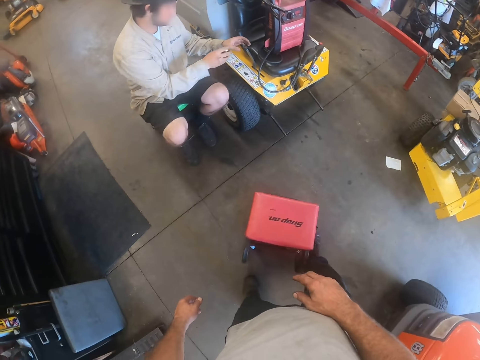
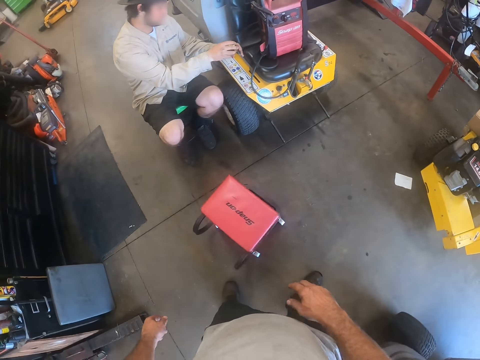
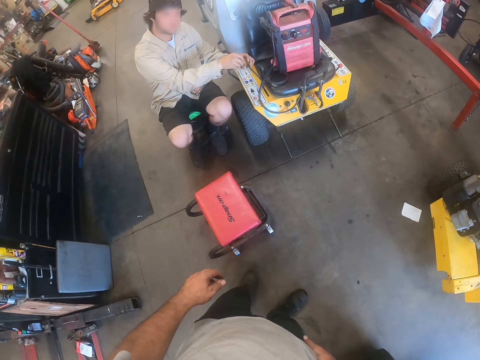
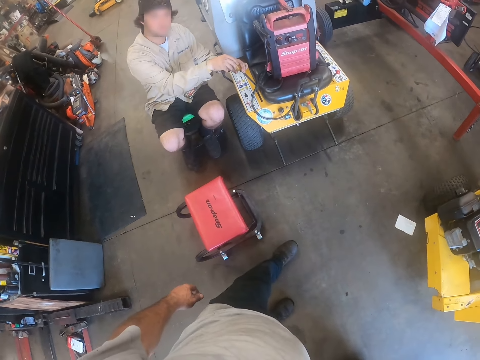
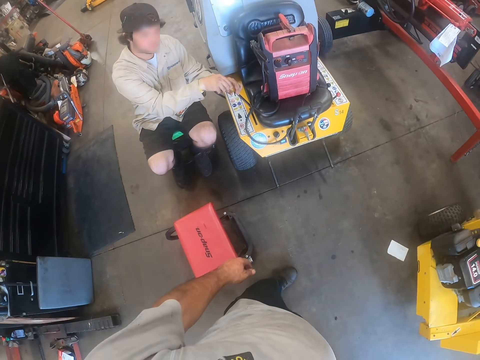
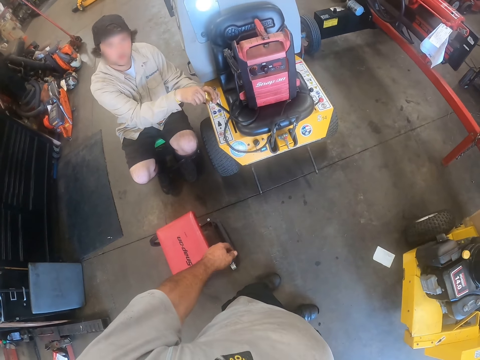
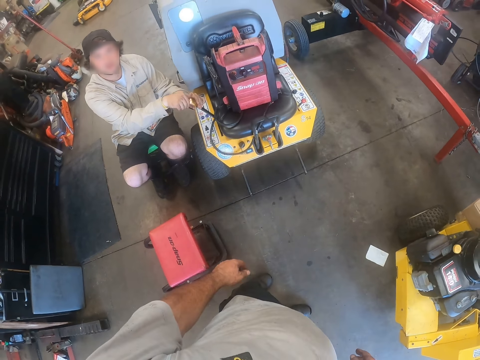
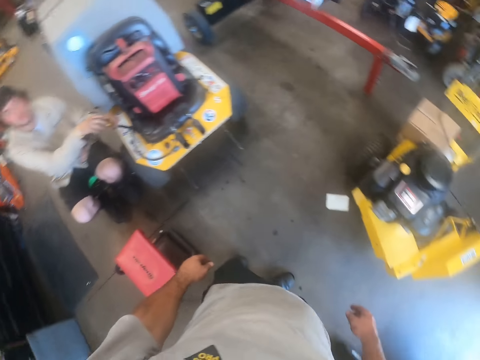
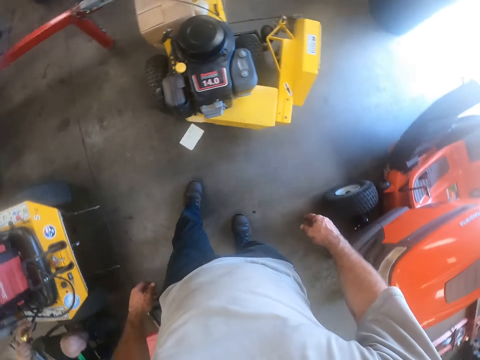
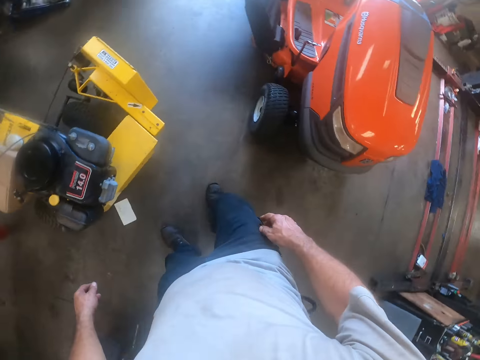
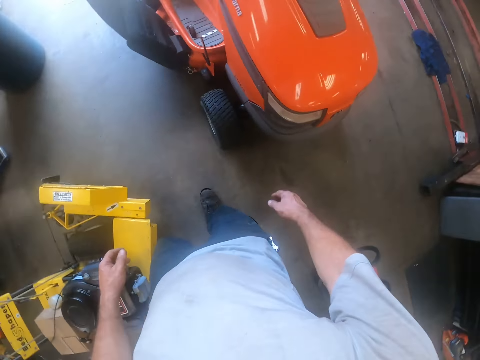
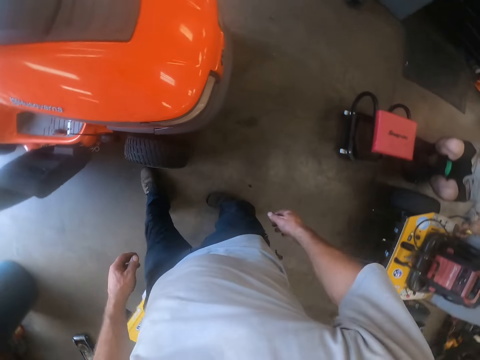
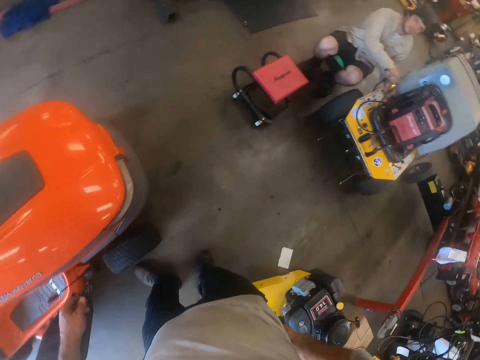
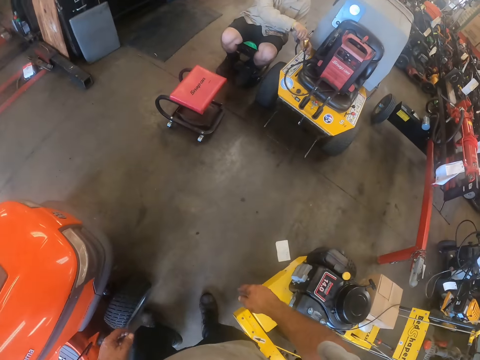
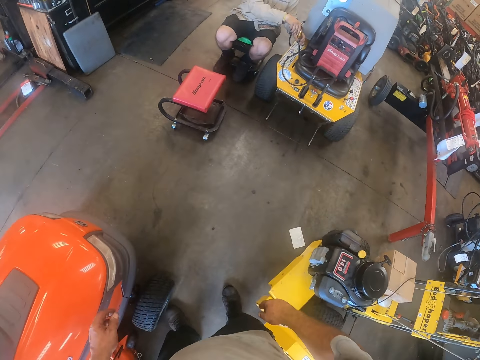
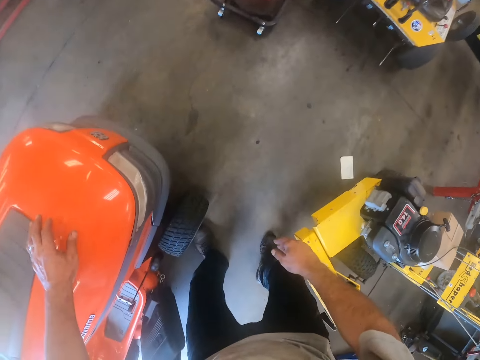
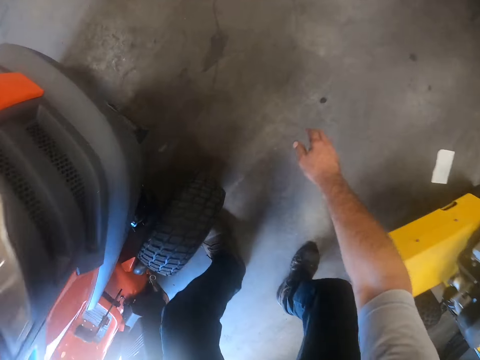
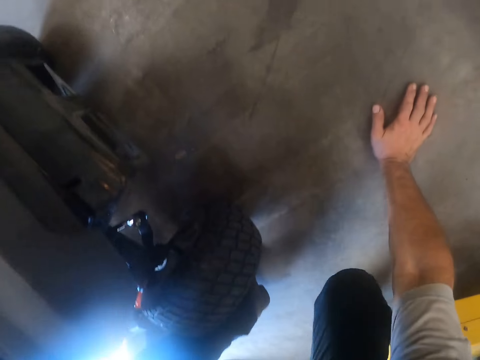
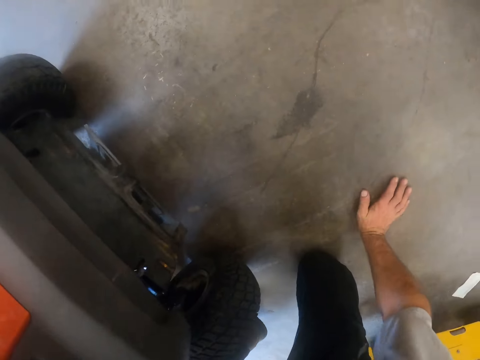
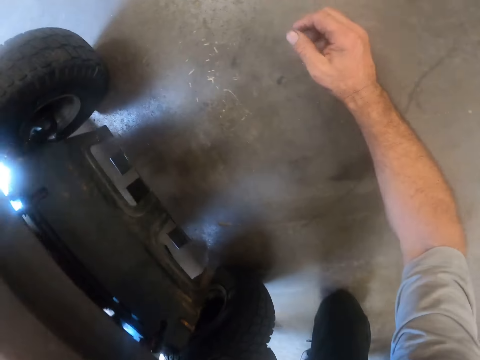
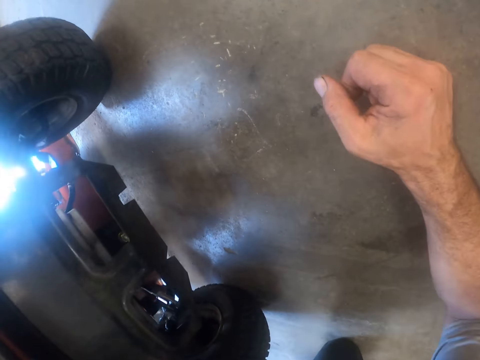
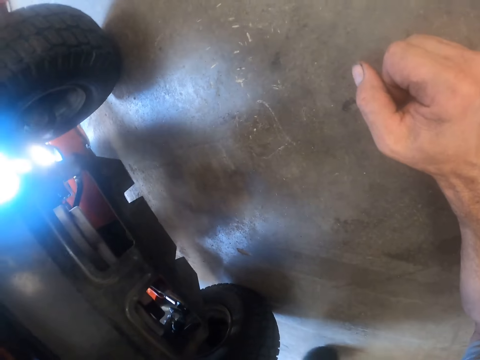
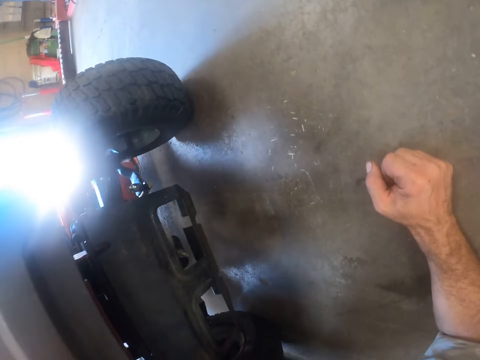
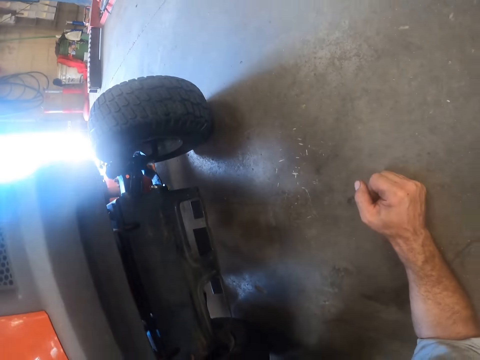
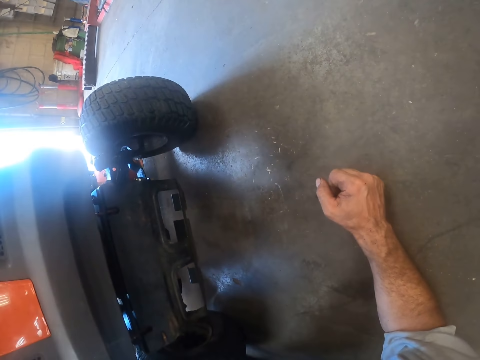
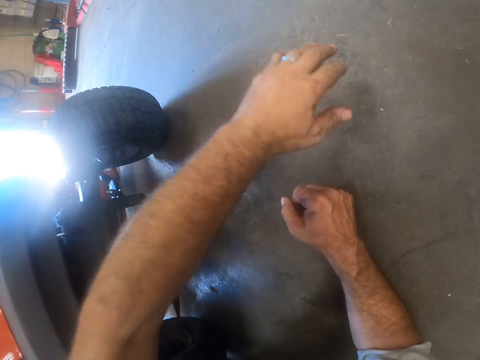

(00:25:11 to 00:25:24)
The camera wearer adjusts a stool on the floor with his right leg. He communicates to a person. He walks around. He kneels beside the lawn mower.

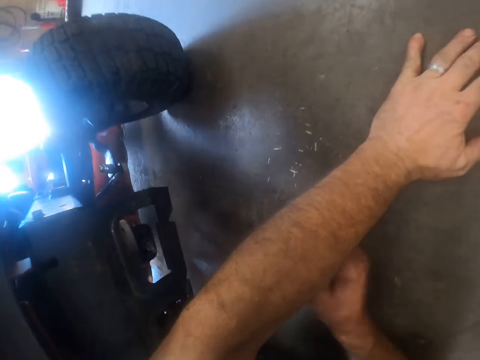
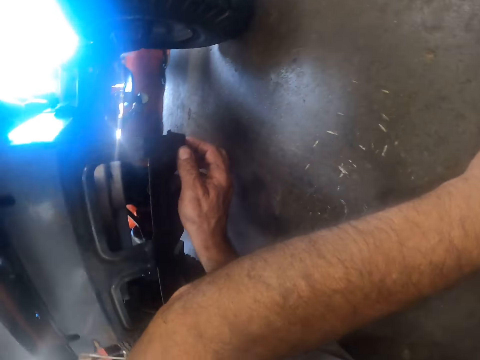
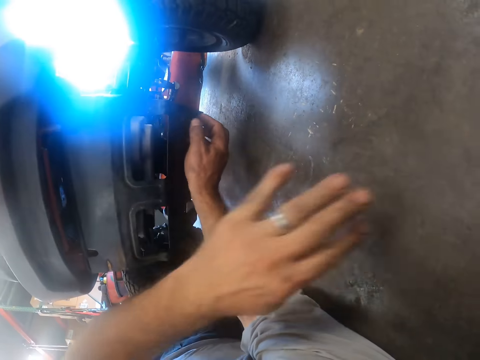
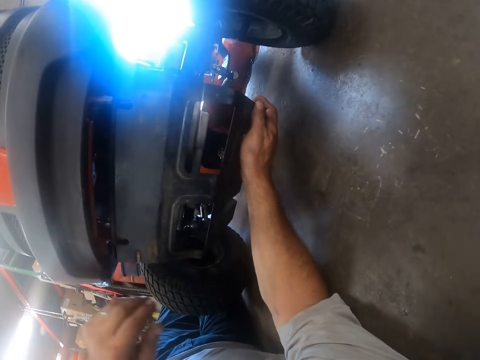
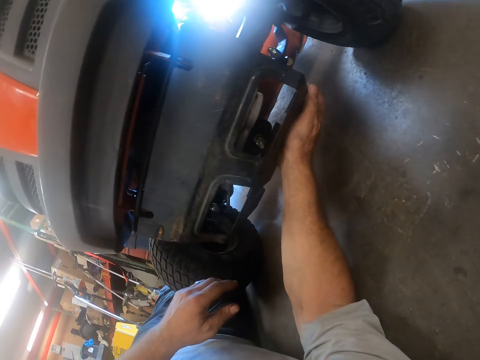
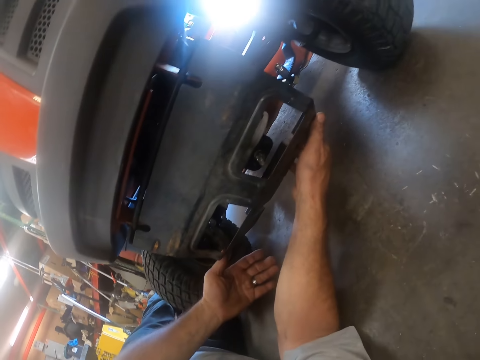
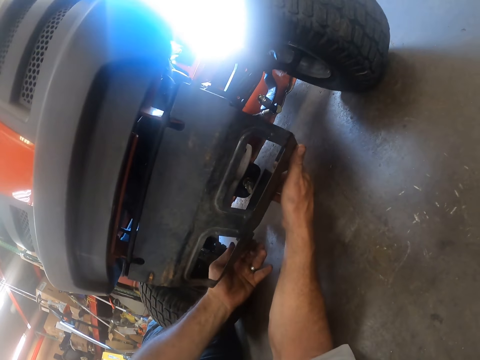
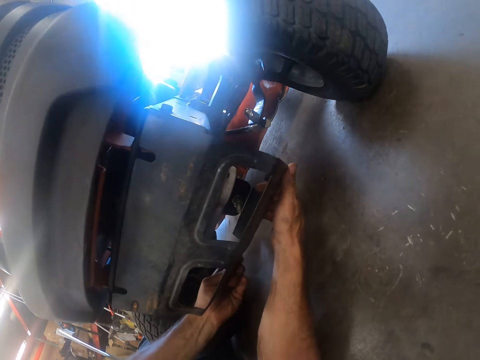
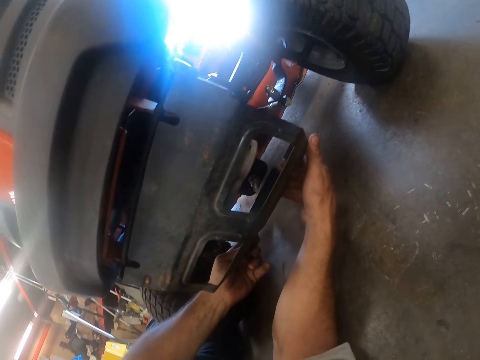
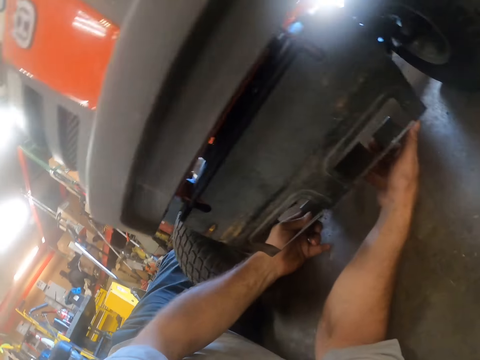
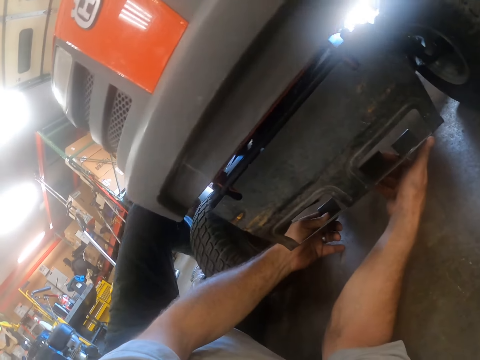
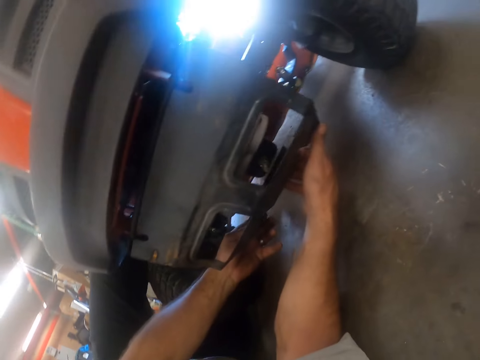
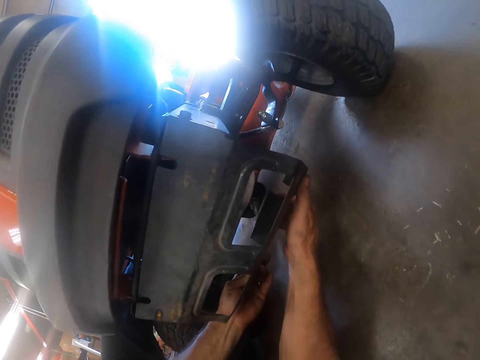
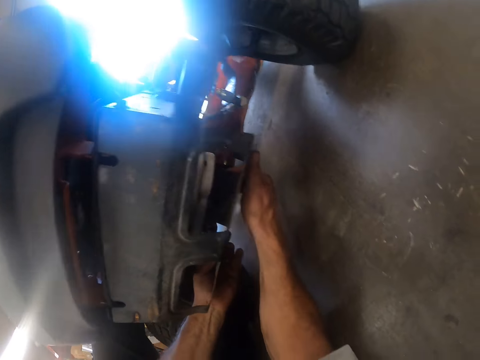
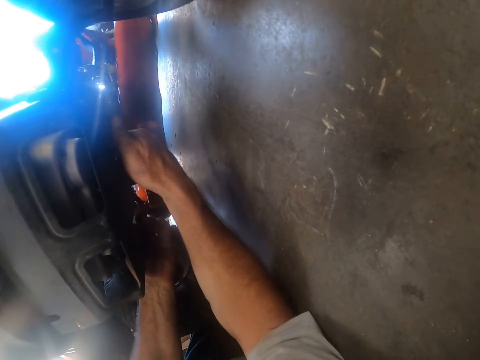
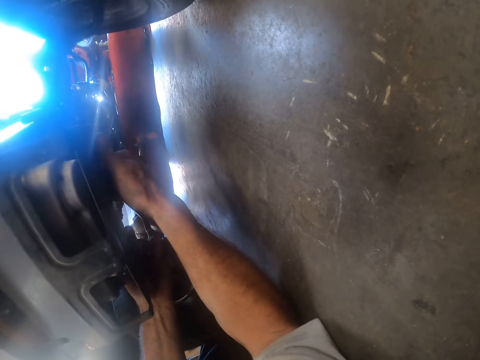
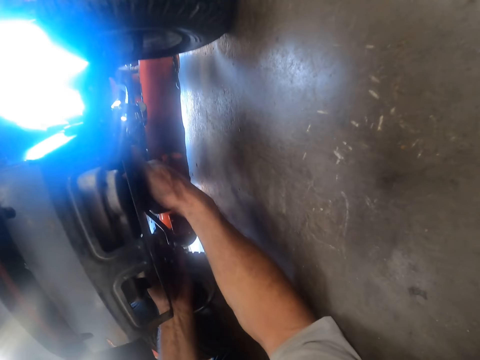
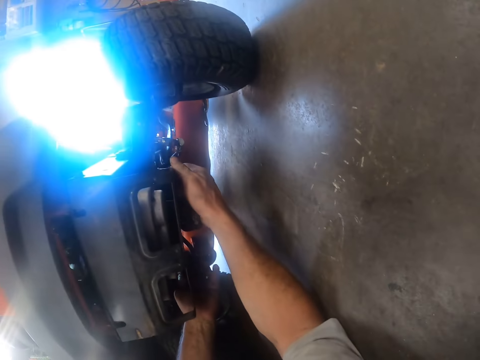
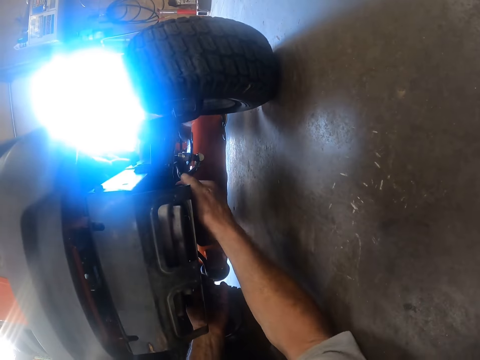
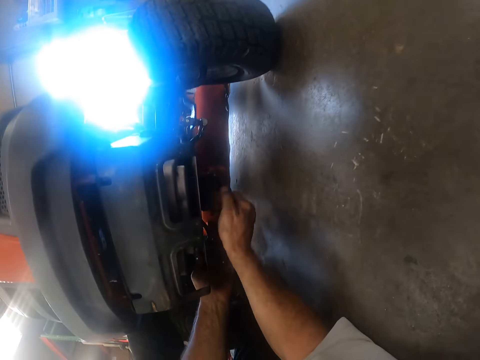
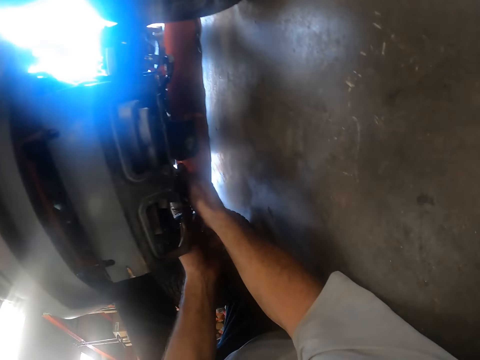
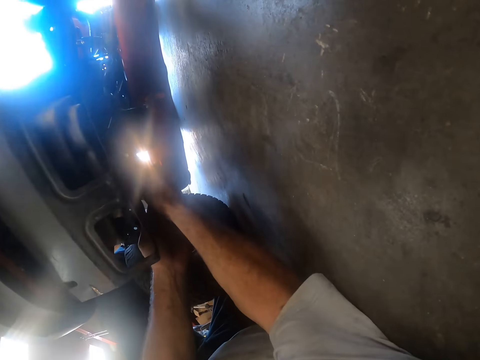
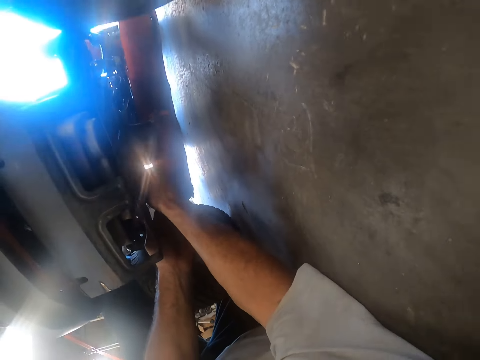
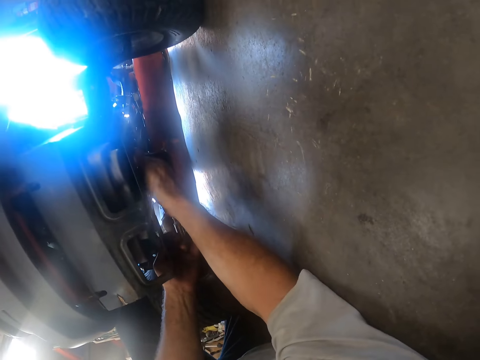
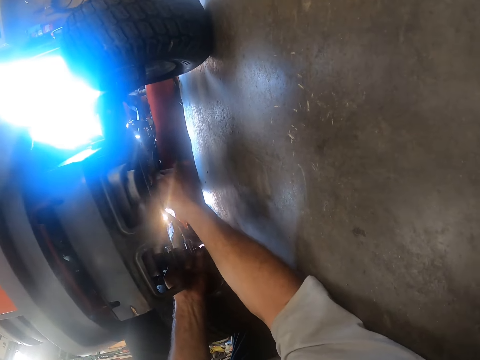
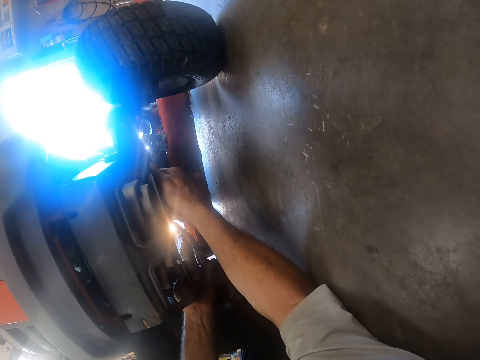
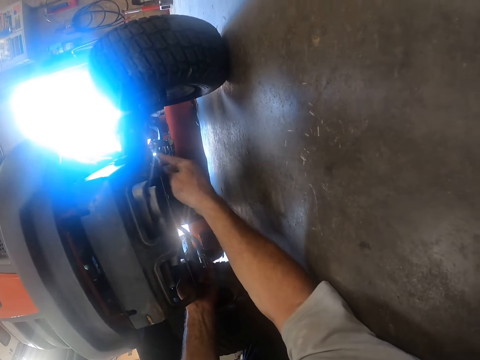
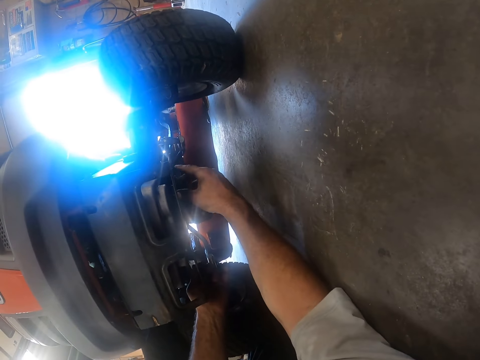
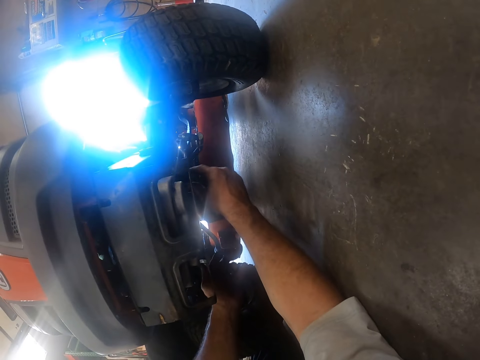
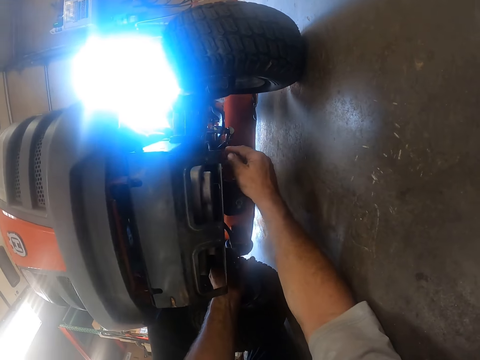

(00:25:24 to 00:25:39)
The camera wearer works on some parts underneath the lawn mower.
